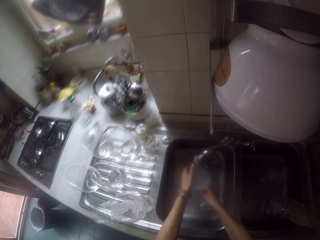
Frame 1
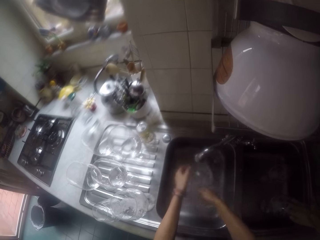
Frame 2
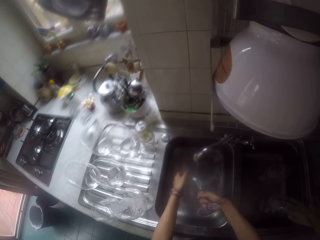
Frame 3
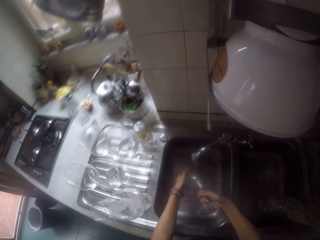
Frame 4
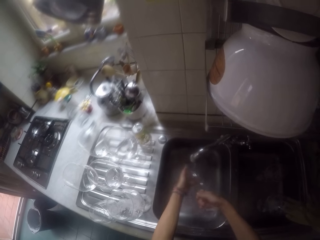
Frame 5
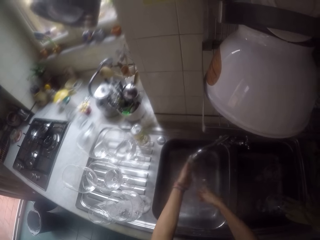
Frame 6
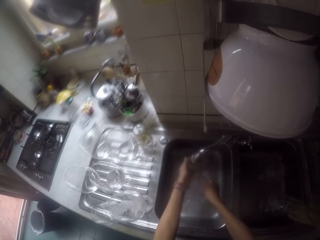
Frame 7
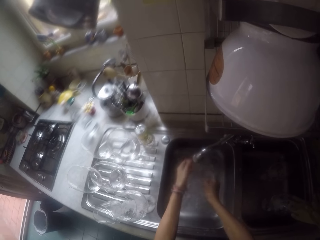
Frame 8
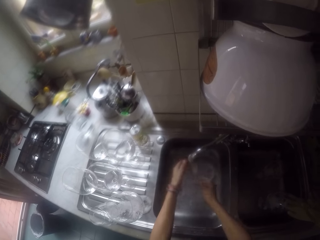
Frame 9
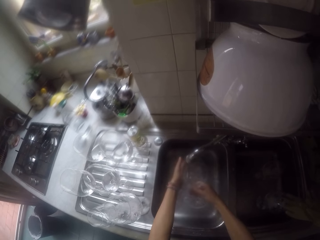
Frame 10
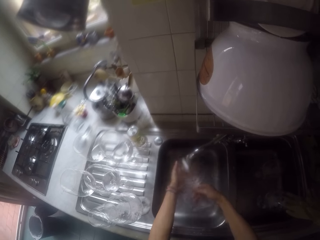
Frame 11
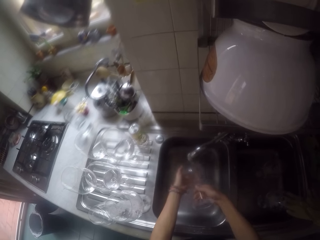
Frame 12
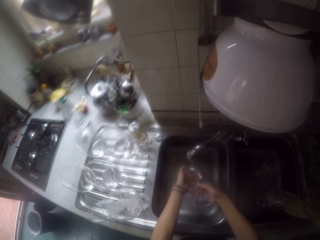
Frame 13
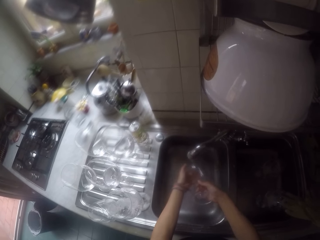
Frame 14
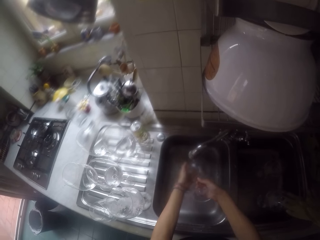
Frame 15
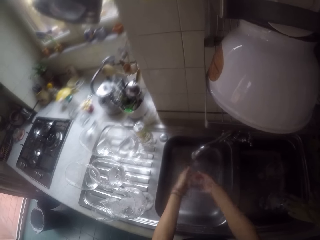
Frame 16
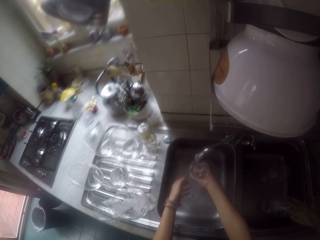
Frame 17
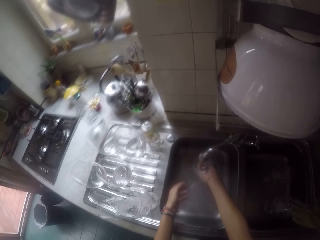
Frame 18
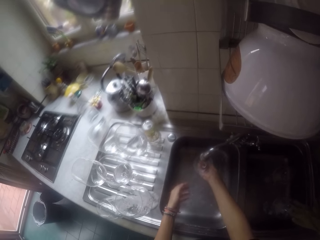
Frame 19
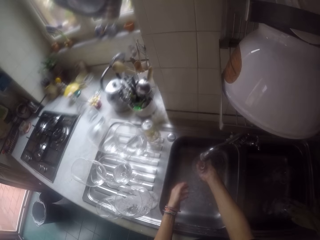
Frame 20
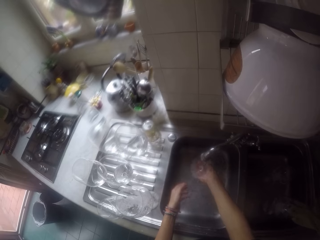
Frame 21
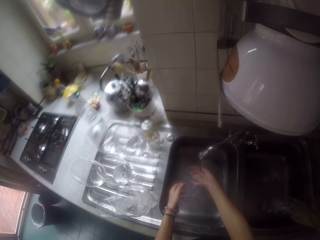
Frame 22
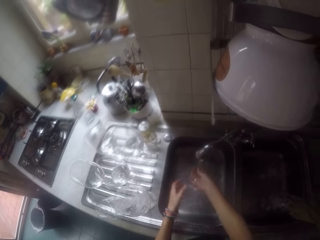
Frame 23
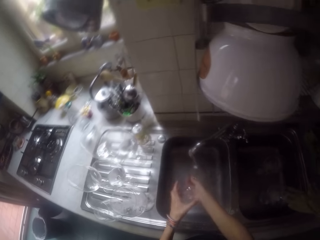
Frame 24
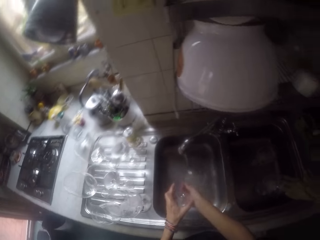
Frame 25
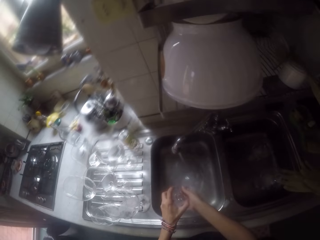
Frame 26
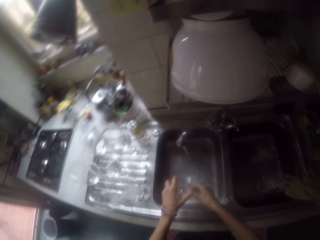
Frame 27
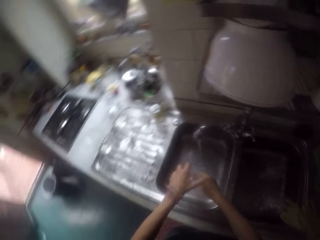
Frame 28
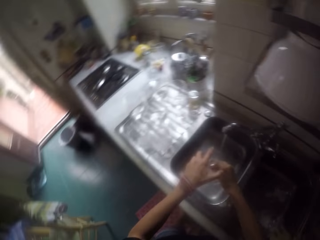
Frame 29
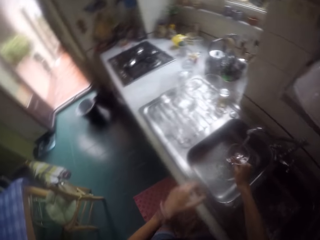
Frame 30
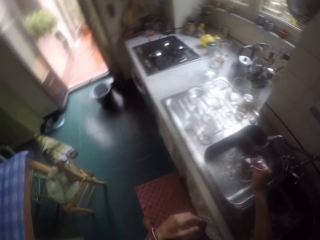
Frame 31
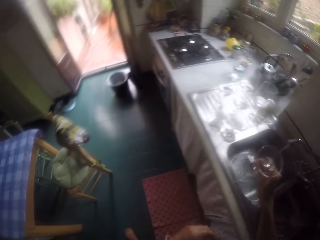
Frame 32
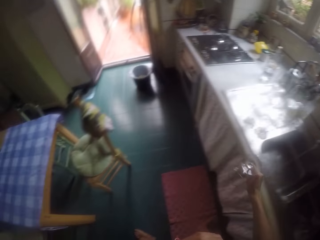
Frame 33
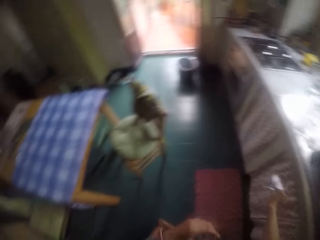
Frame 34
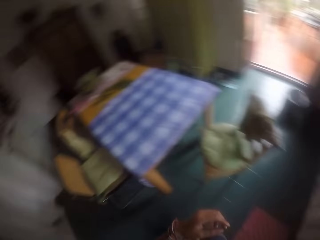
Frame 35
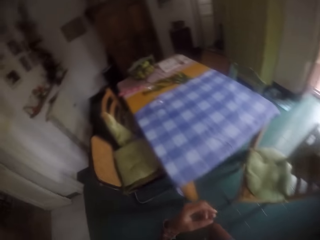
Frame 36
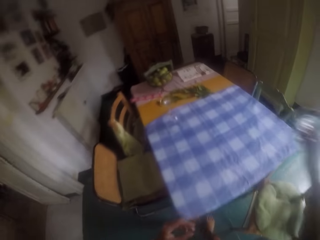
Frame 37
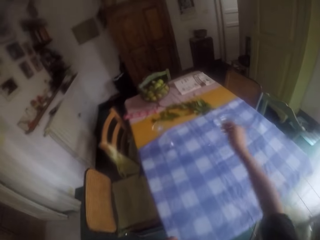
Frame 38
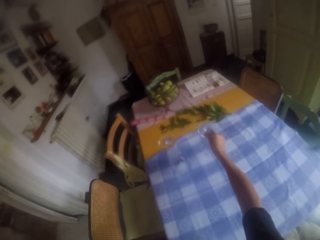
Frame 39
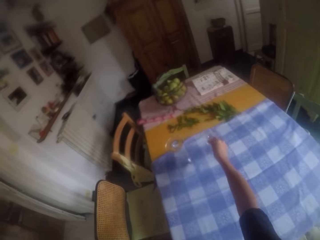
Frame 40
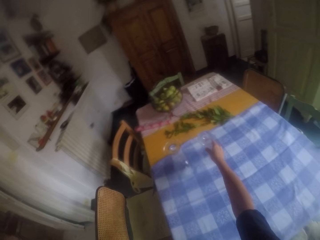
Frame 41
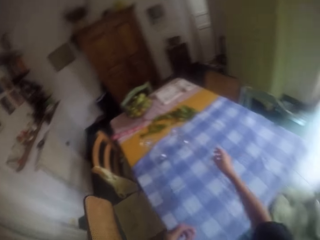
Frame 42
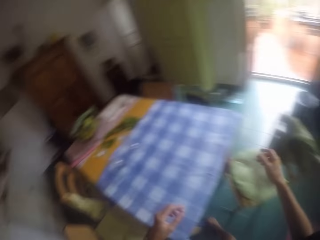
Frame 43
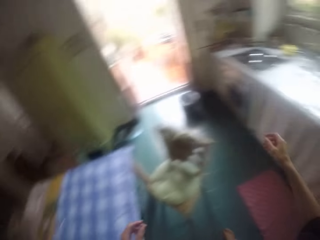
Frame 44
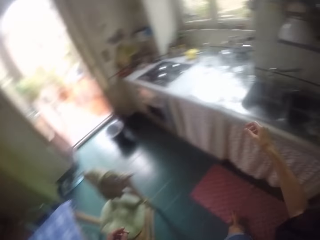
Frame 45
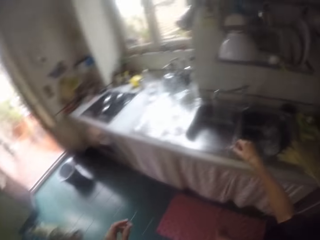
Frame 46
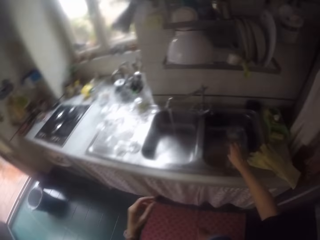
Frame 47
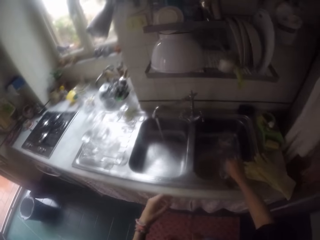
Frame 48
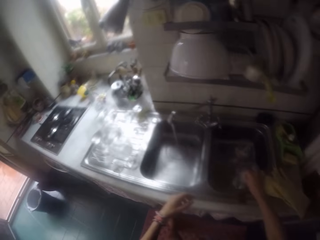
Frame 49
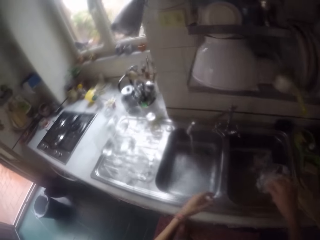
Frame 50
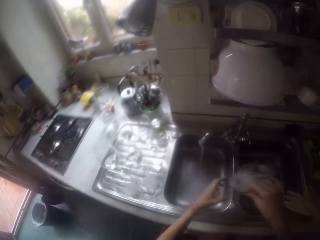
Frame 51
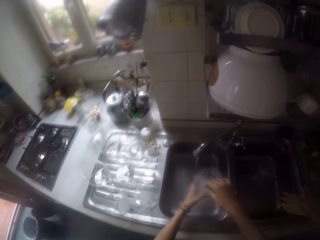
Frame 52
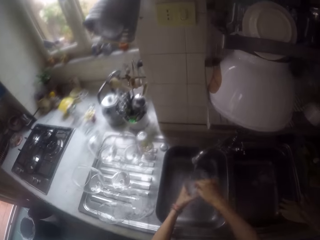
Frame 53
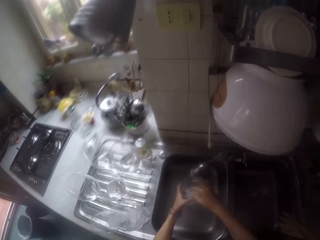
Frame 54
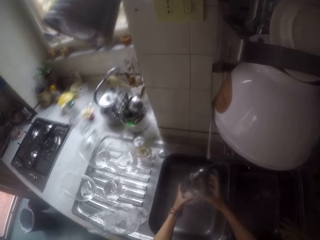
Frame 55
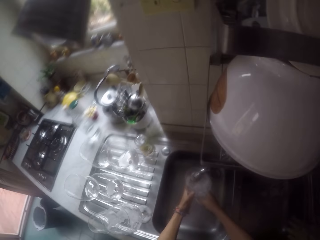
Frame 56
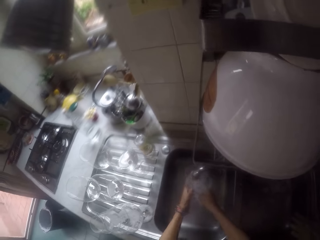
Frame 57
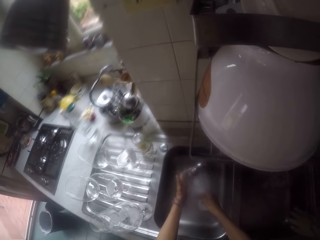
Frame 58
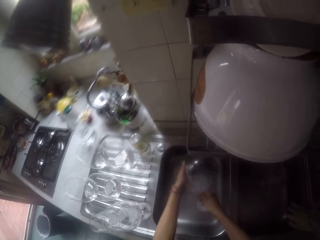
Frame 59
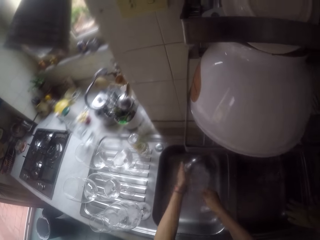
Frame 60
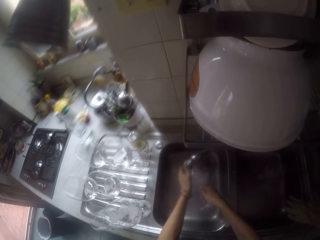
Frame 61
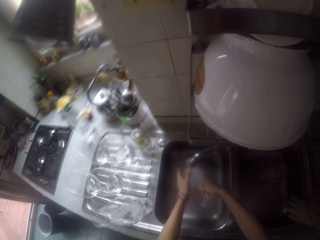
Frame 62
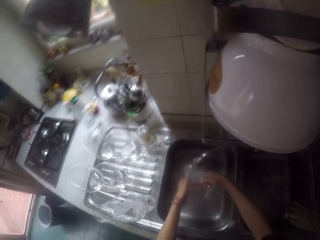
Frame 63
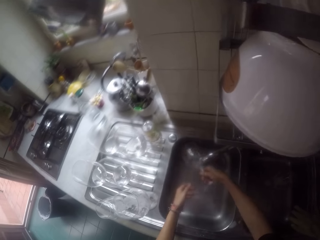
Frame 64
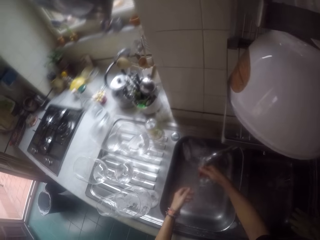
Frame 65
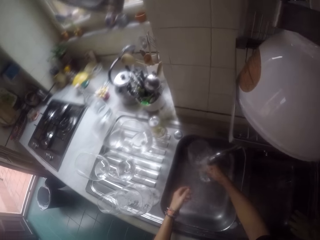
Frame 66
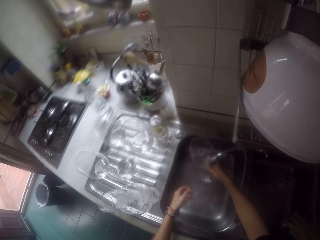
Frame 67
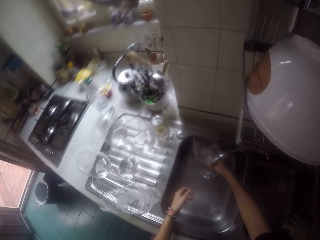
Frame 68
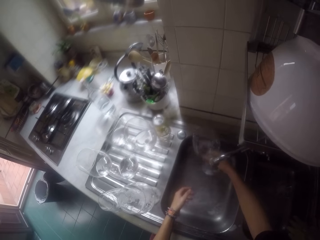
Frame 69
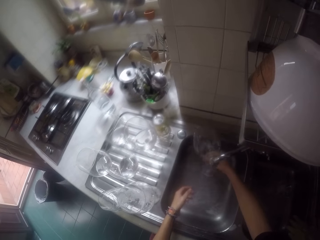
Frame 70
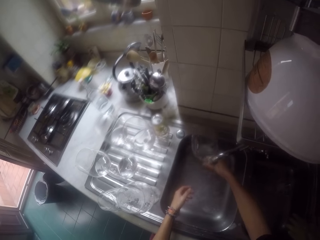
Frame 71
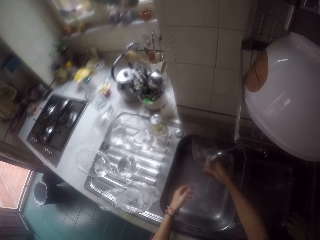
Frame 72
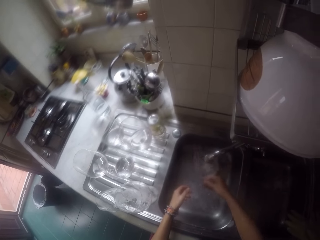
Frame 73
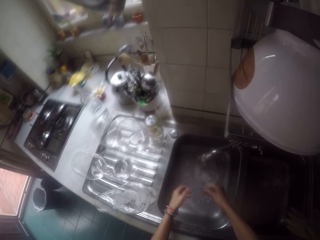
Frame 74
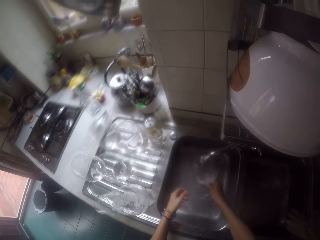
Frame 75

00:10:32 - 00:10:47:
The camera wearer puts the glass on the table. They pick up the glass in the sink. They rinse the glass with the tap water.

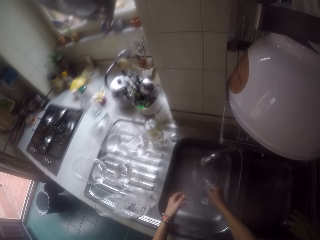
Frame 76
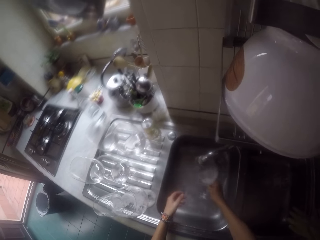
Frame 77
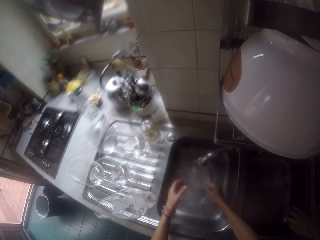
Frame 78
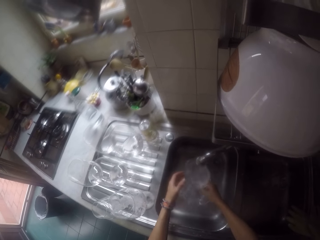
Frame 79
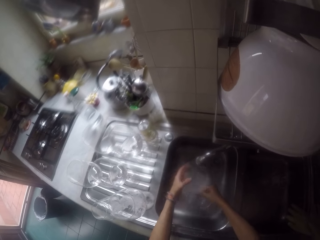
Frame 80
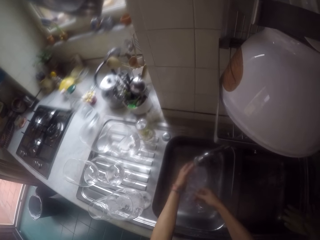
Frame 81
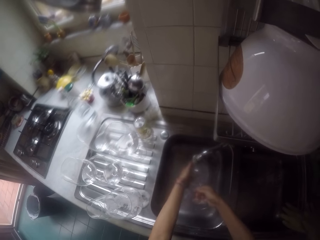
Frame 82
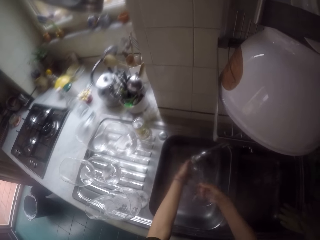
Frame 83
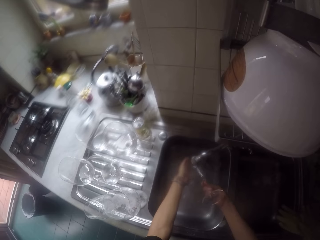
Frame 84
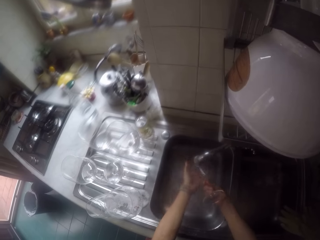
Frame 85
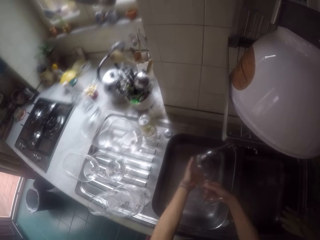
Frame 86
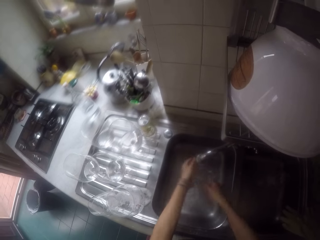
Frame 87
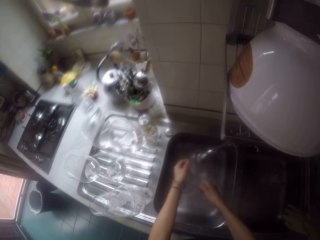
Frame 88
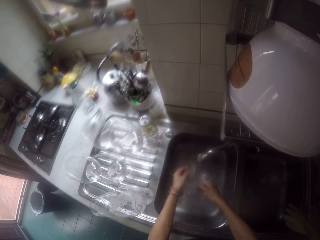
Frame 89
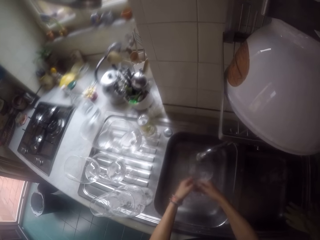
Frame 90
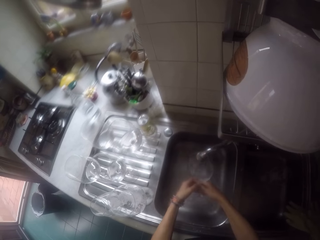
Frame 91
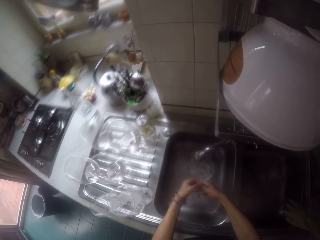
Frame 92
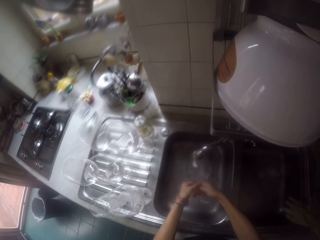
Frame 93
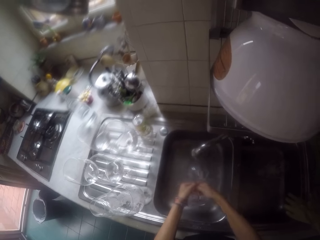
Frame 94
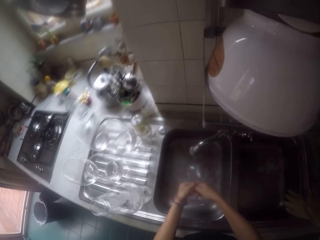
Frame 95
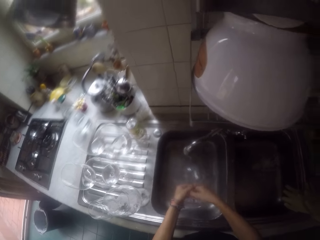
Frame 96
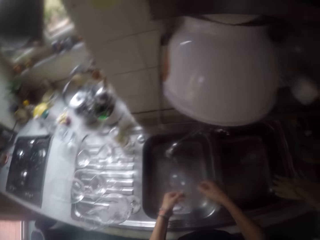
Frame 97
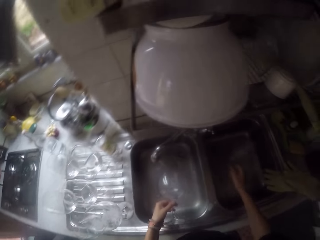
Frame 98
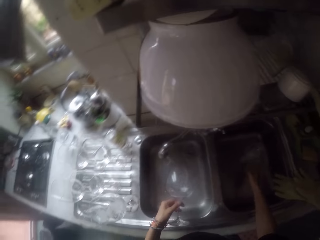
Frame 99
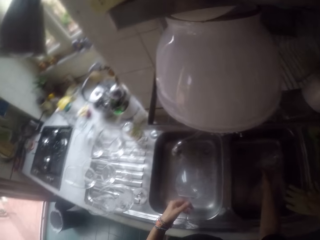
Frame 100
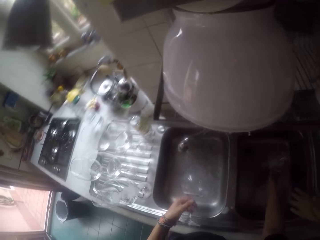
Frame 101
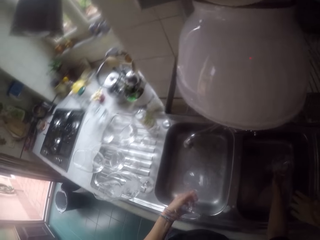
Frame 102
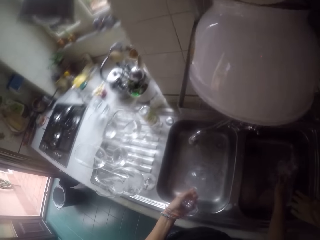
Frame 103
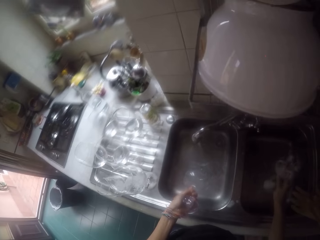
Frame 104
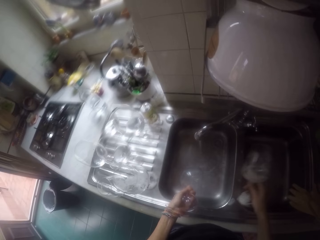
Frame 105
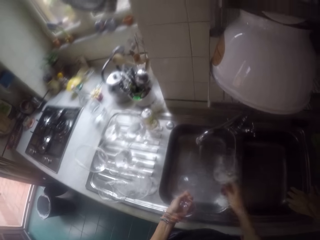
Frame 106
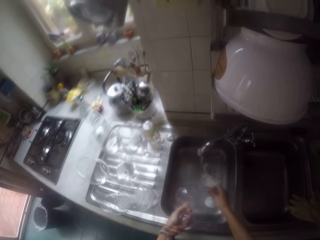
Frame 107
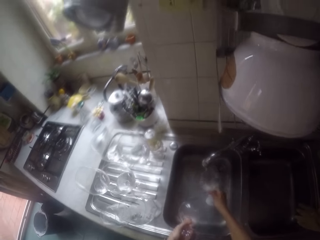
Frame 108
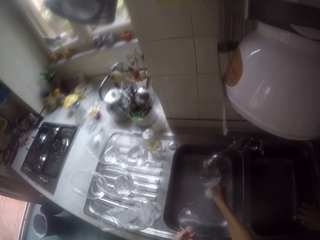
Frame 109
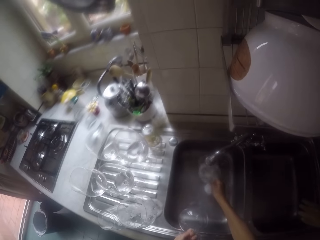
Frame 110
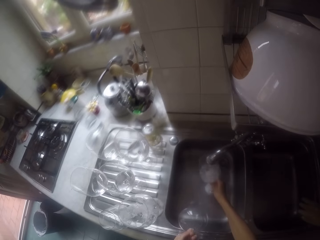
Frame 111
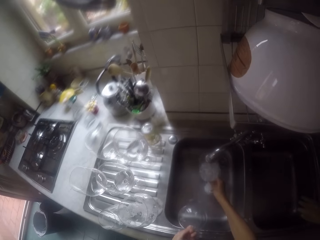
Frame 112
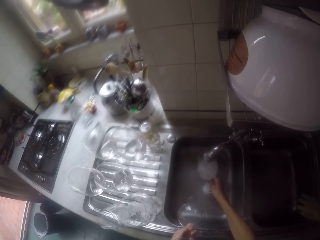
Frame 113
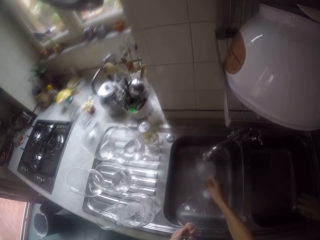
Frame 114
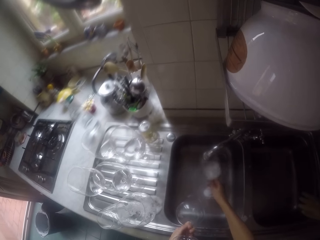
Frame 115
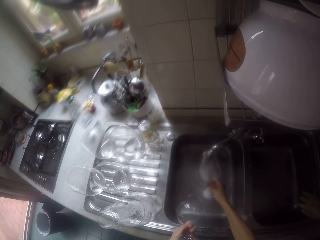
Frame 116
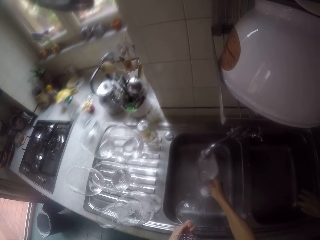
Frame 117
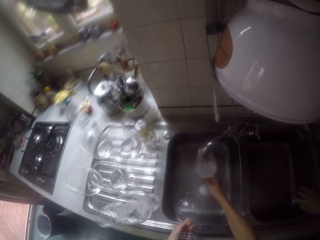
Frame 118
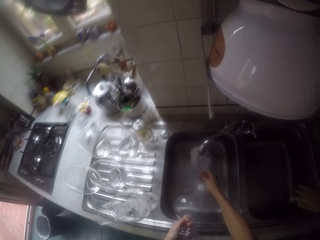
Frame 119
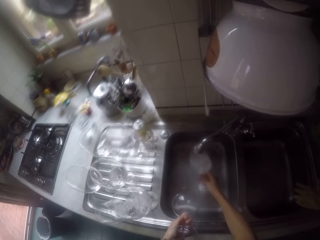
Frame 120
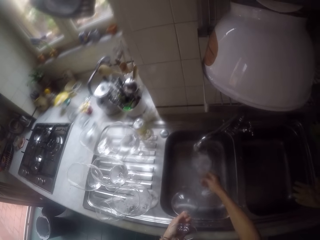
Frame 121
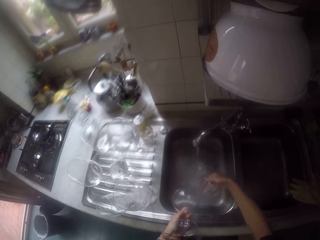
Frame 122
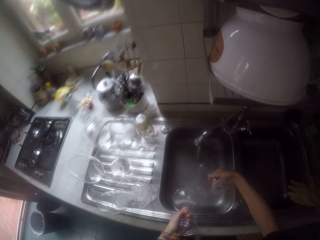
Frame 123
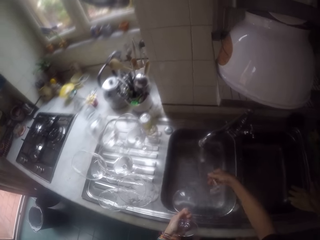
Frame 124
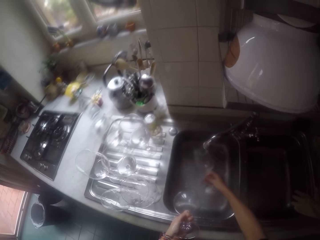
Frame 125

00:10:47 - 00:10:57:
The camera wearer picks up the glass in the sink. They rinse the glass with the tap water.
